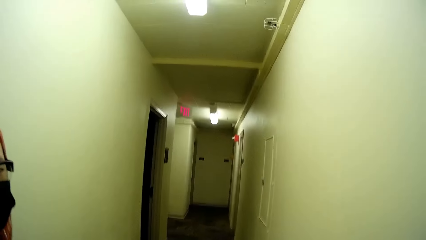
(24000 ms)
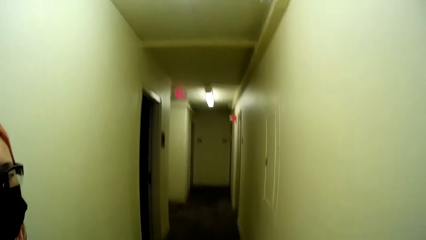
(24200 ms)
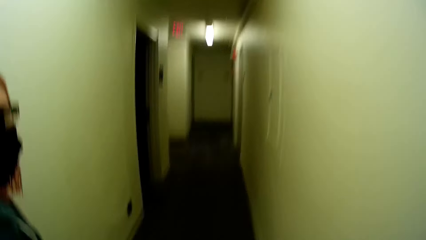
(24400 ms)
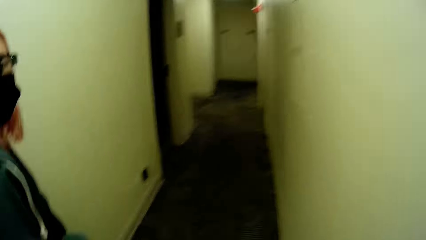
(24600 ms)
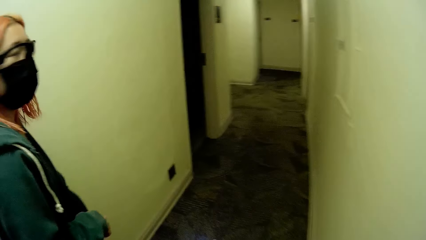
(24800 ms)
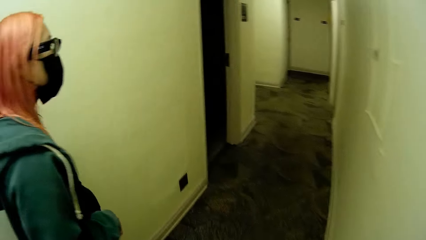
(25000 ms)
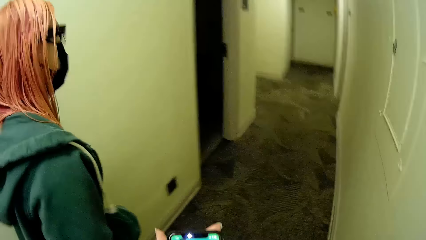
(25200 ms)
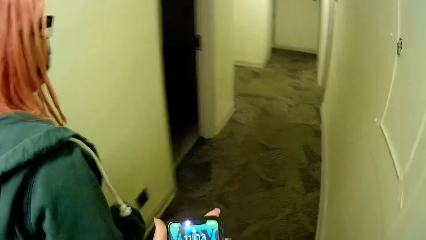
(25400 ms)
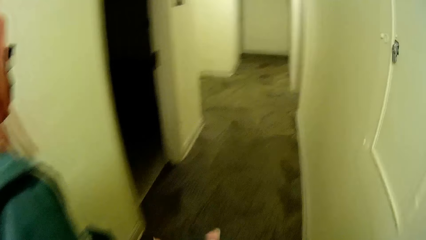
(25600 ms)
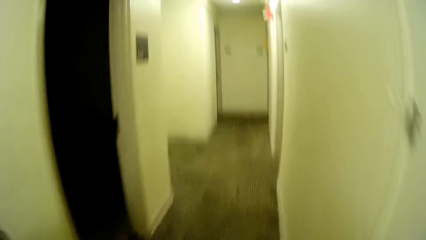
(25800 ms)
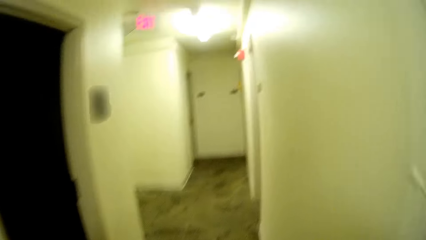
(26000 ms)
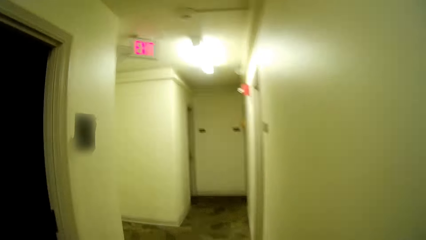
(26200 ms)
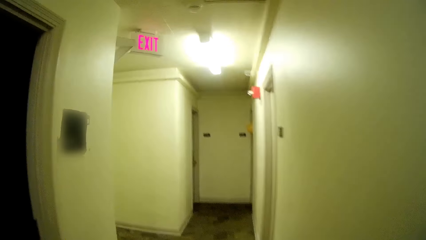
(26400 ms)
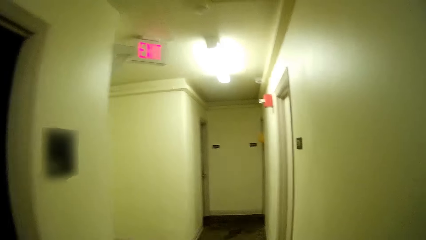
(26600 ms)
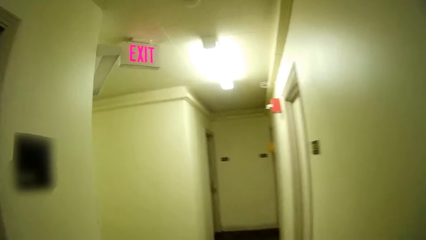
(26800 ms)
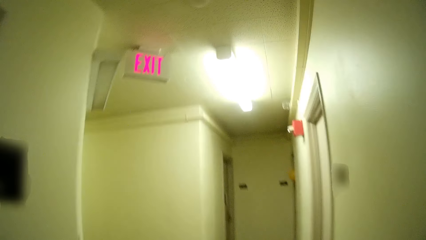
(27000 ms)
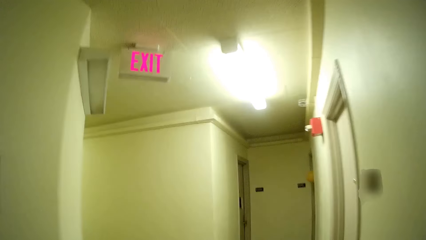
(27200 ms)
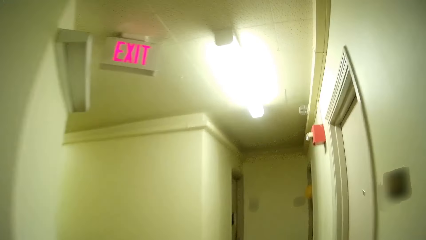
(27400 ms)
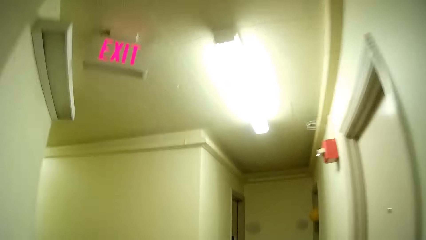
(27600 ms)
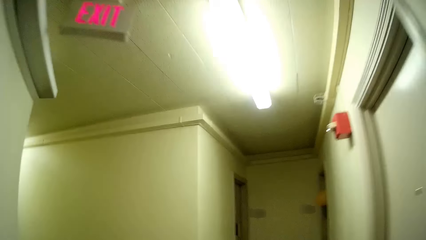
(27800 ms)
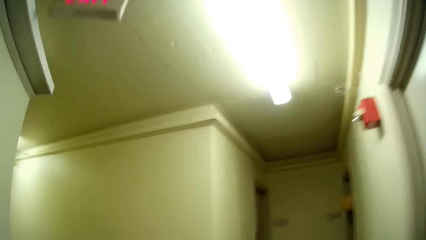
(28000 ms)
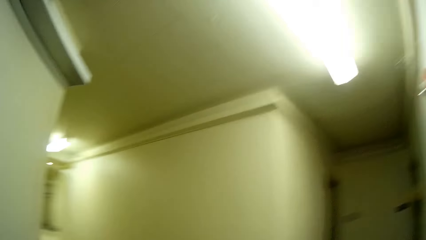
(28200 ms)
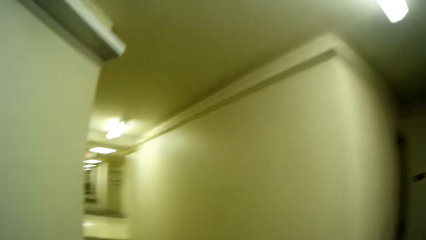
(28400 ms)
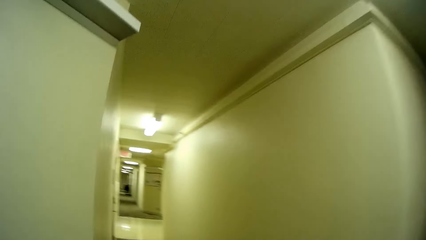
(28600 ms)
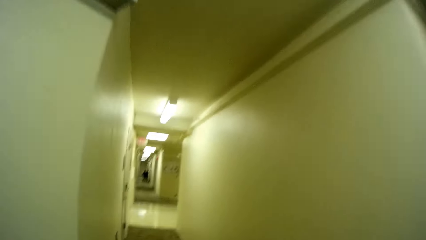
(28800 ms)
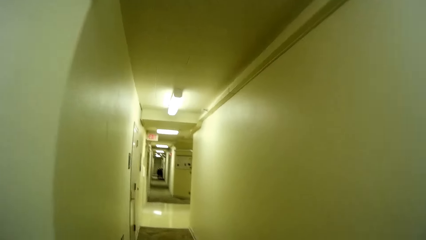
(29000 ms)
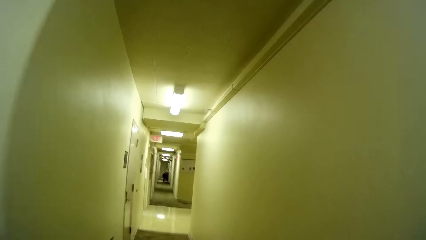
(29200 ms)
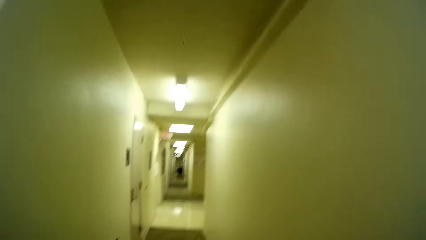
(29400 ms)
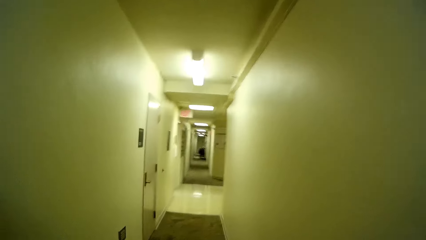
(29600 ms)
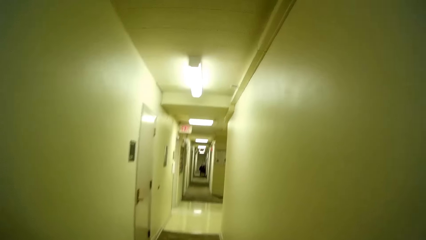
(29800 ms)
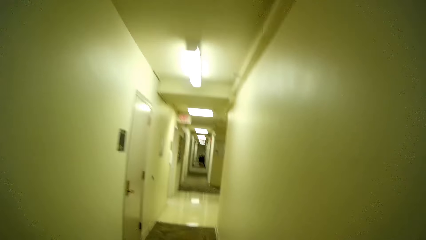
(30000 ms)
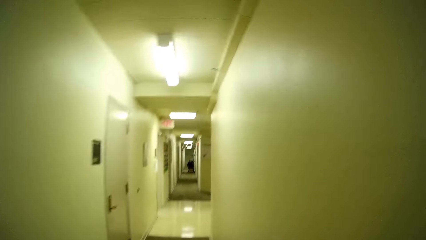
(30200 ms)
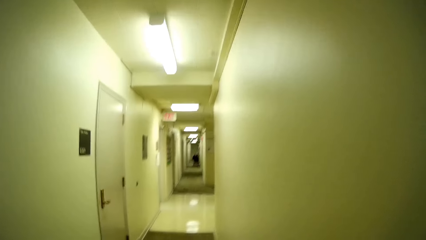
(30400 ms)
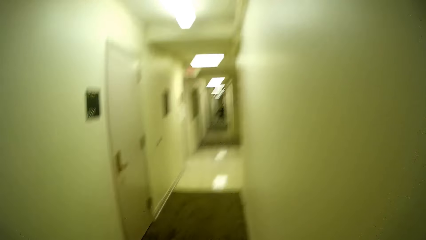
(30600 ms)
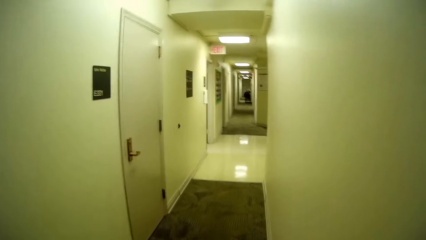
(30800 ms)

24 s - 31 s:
The camera wearer holds a phone in her hands. The camera wearer and the woman walk down a hallway. She converses with the woman.

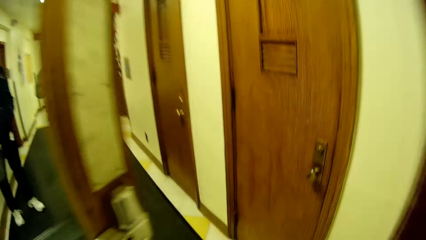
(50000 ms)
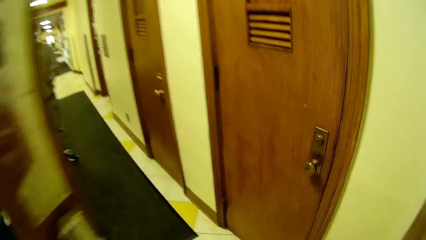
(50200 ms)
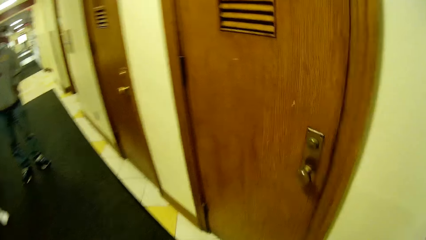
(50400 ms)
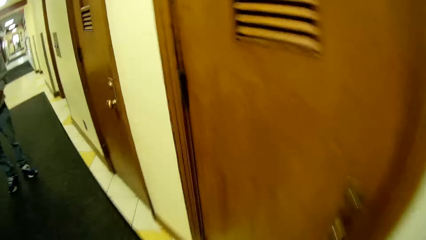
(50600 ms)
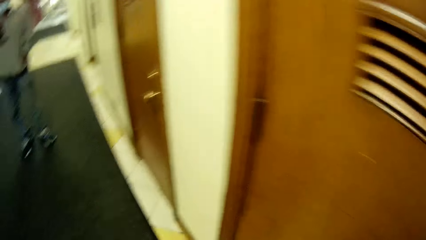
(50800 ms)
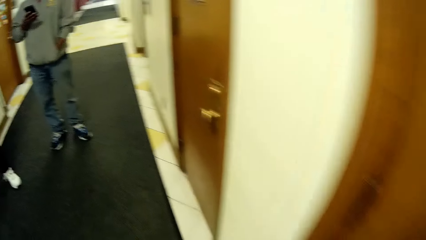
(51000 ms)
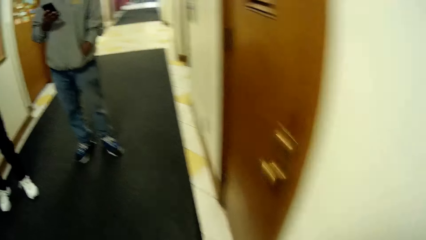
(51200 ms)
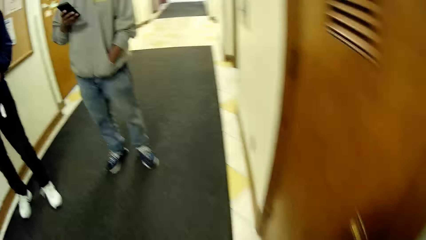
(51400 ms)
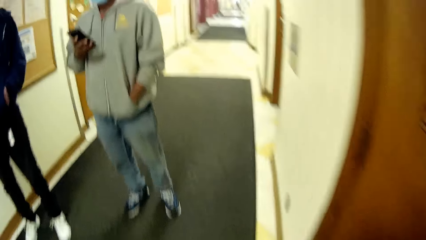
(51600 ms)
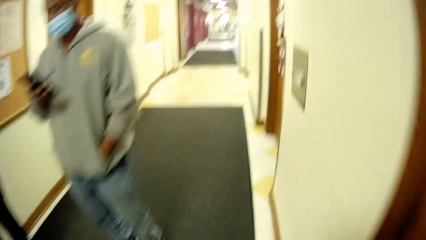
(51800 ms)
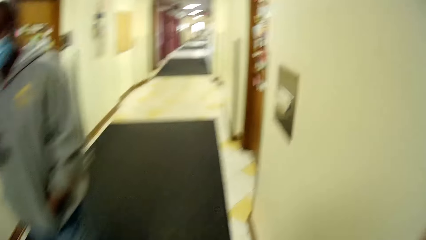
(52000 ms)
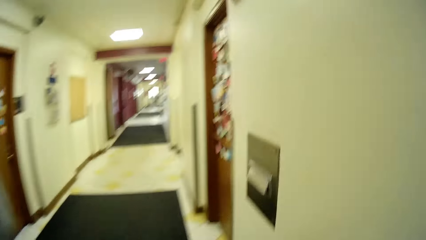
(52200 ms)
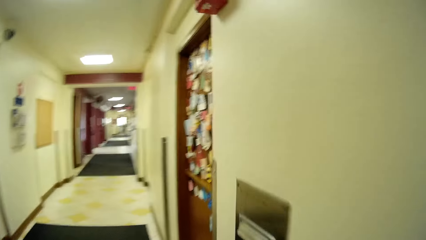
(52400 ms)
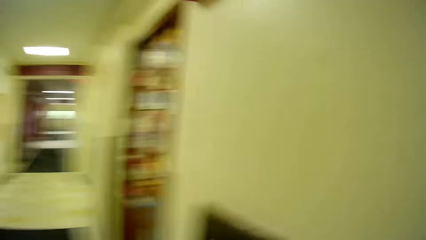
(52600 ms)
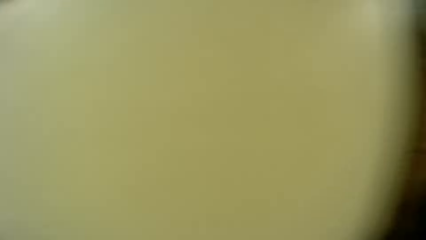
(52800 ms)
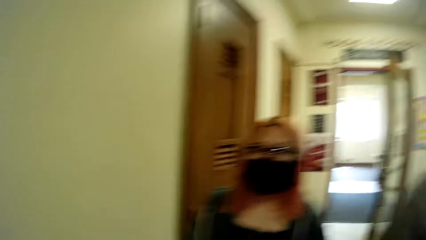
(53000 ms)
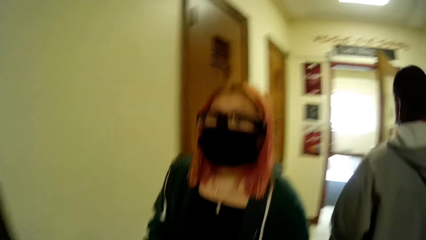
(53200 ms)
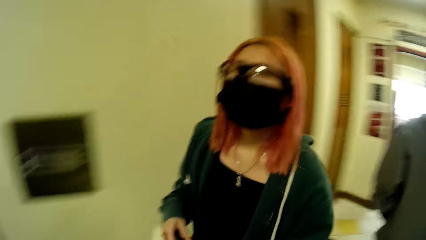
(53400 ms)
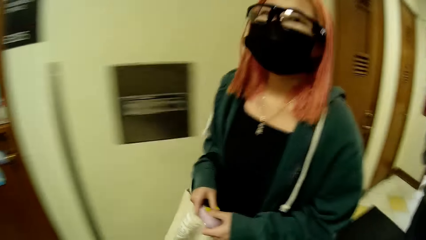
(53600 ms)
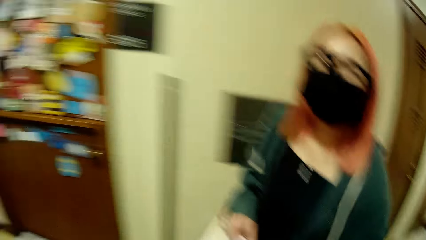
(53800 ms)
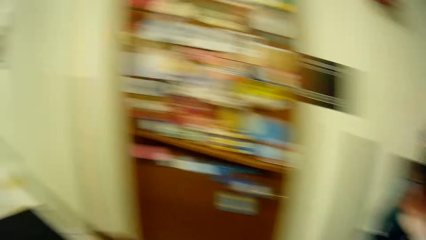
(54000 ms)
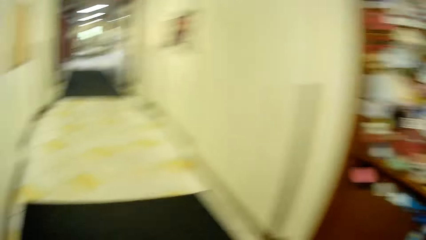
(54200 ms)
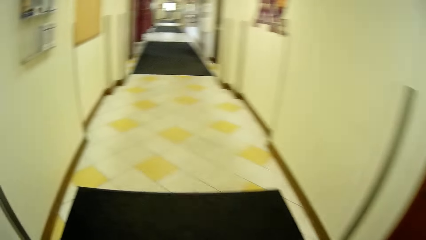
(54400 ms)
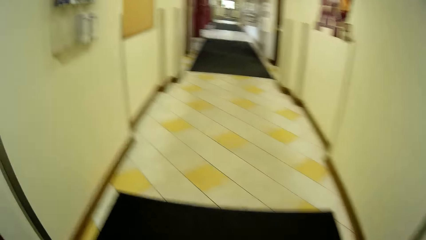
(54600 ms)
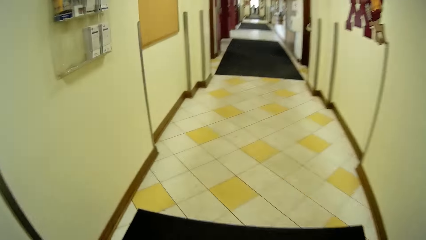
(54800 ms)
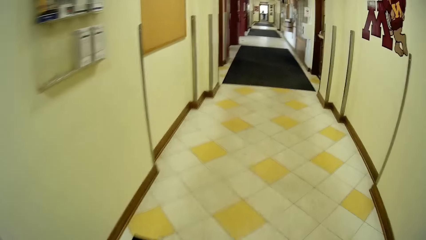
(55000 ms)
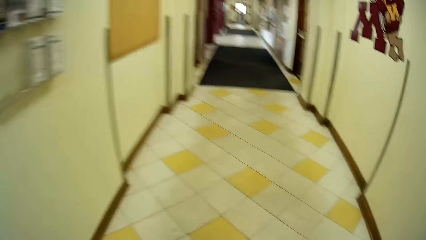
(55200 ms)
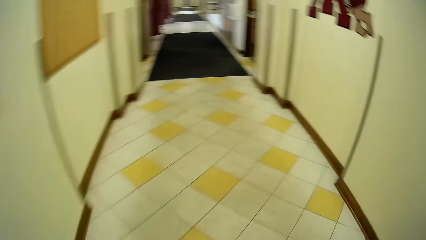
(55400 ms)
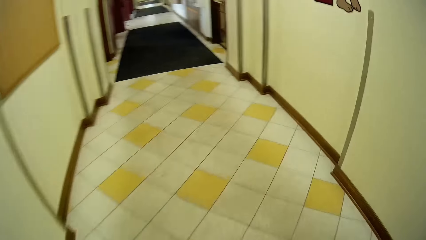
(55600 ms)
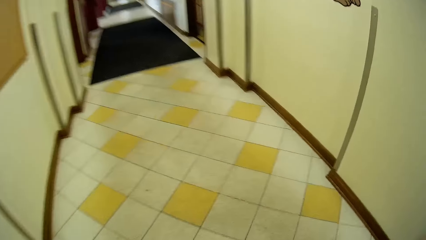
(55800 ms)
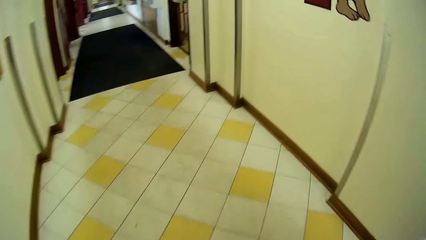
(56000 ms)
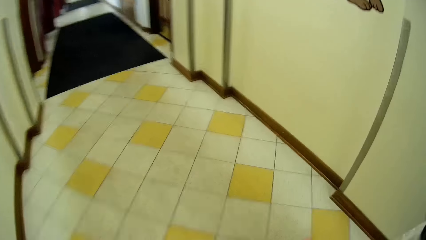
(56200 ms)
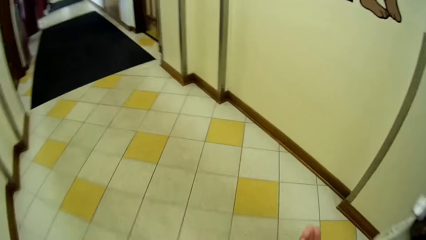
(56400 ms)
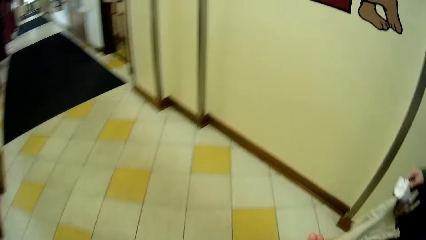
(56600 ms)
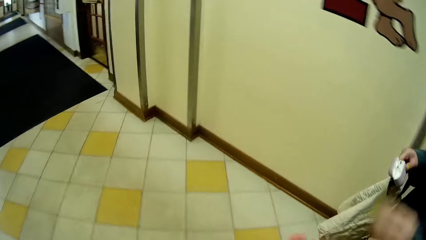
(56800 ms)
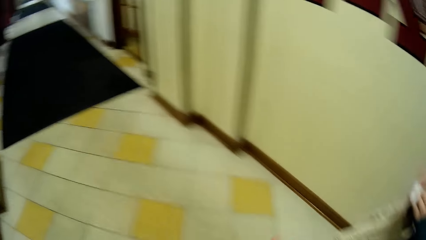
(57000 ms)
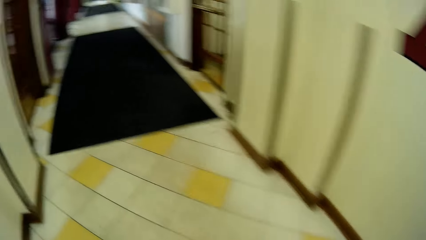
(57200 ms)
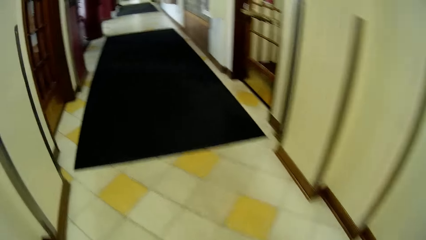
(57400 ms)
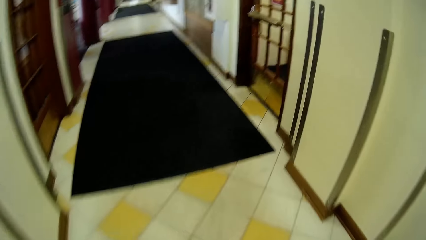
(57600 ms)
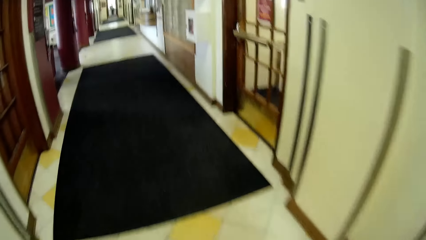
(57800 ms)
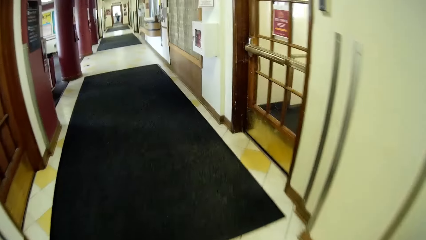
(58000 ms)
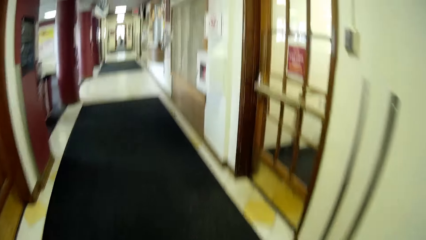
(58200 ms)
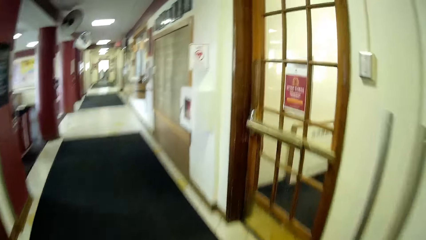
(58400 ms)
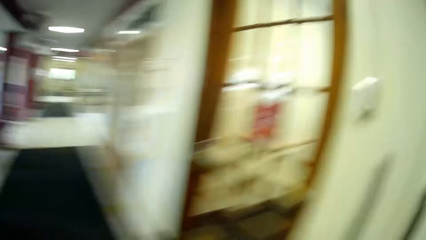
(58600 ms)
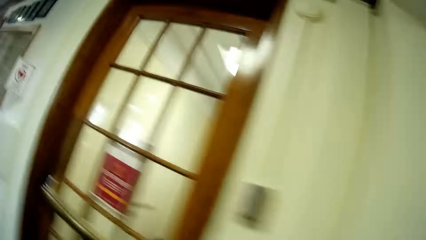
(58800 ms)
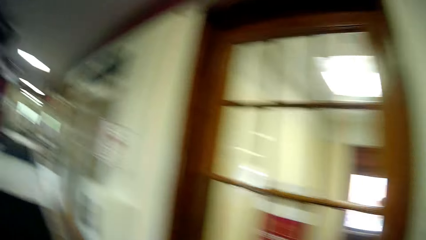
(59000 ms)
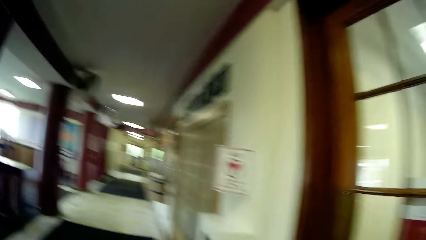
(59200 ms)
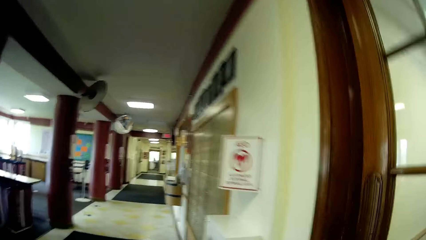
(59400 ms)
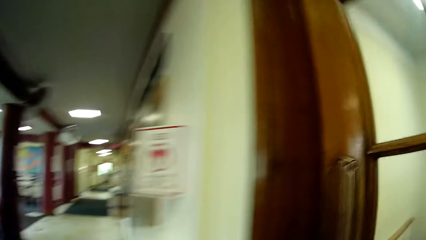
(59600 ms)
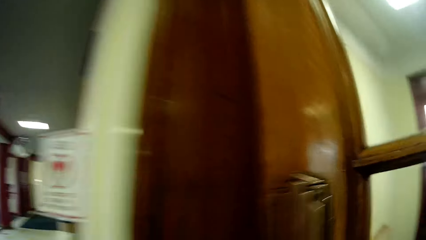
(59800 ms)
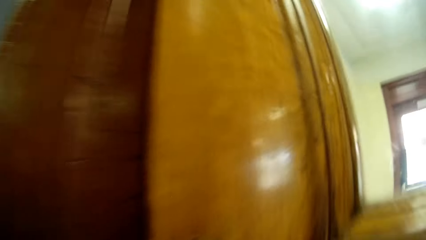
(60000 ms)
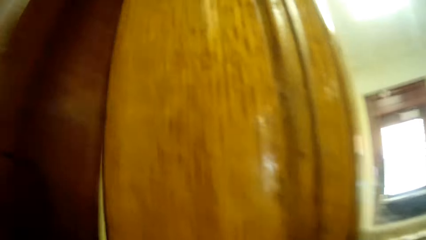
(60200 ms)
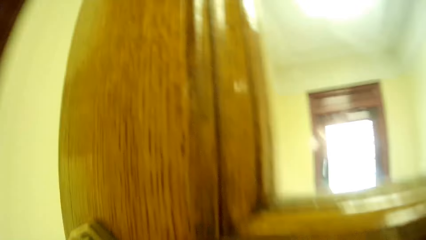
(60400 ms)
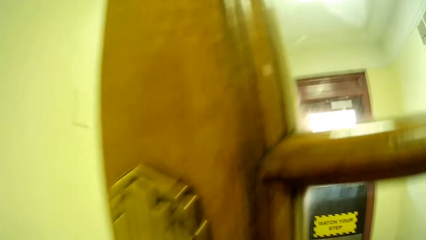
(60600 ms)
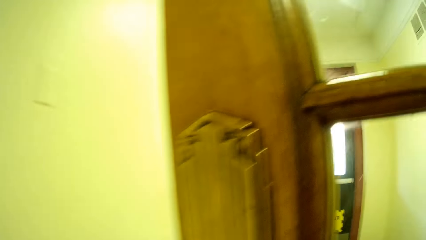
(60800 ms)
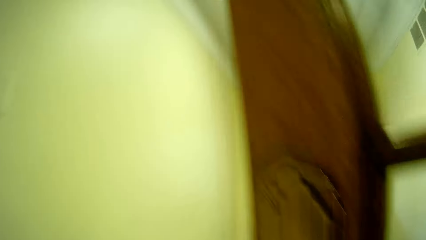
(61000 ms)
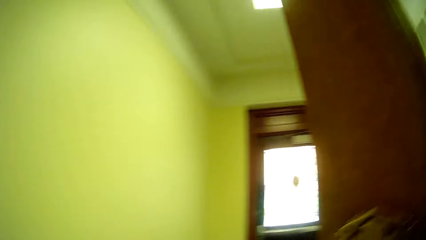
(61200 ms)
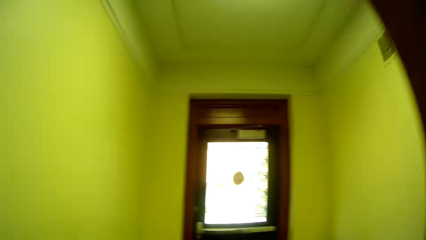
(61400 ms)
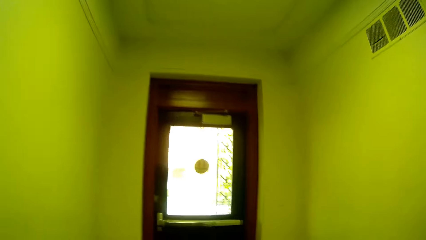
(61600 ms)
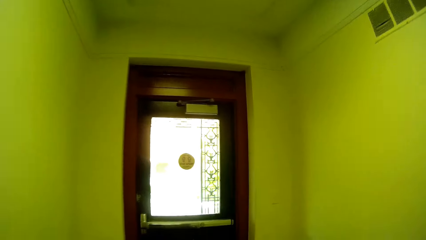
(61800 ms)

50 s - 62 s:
A man holds a phone with his right hand. The camera wearer converses with the woman. The woman holds an air pod in her hands. The camera wearer and the woman walk down the hallway. She opens a door with her right hand.
